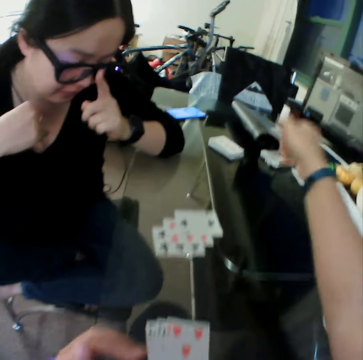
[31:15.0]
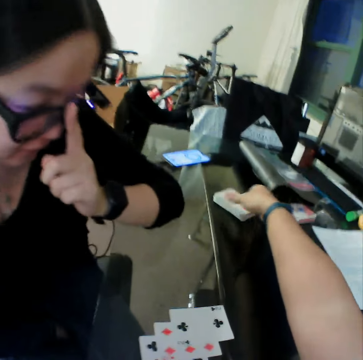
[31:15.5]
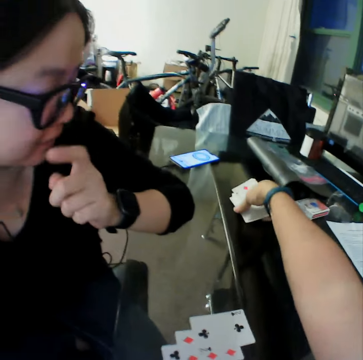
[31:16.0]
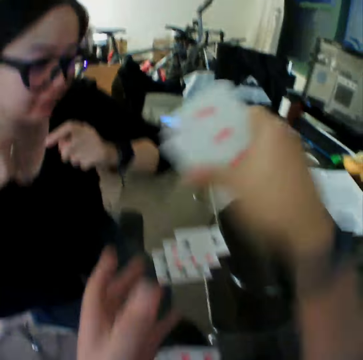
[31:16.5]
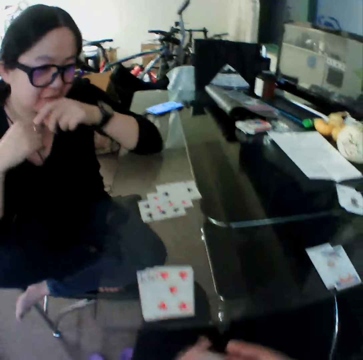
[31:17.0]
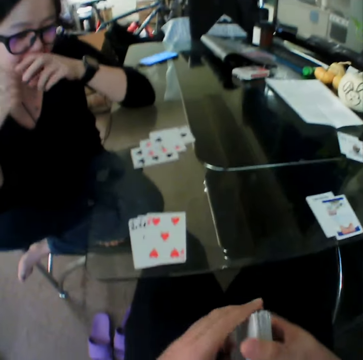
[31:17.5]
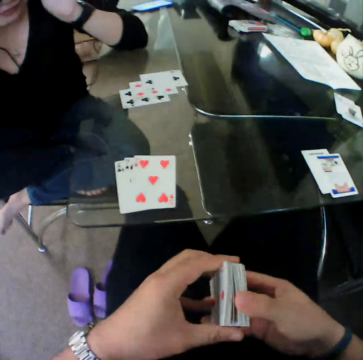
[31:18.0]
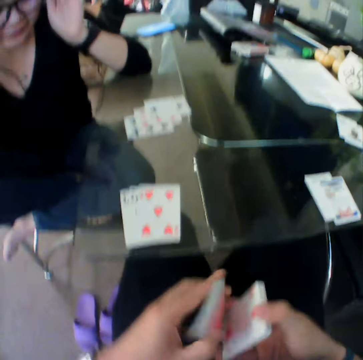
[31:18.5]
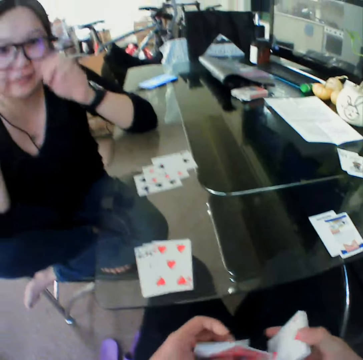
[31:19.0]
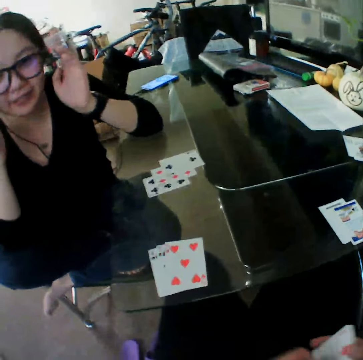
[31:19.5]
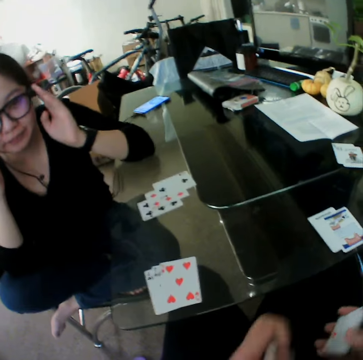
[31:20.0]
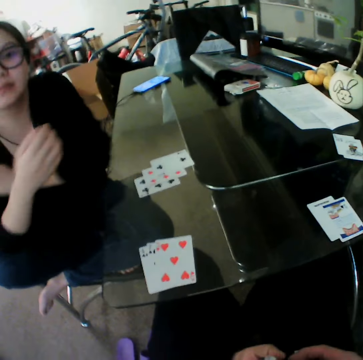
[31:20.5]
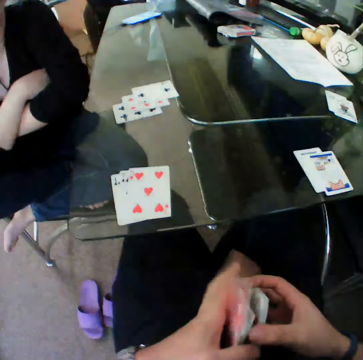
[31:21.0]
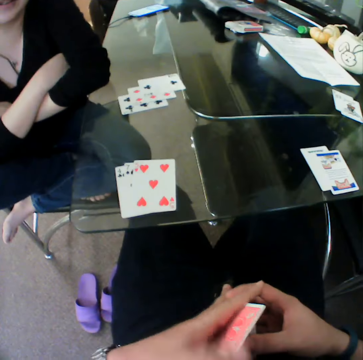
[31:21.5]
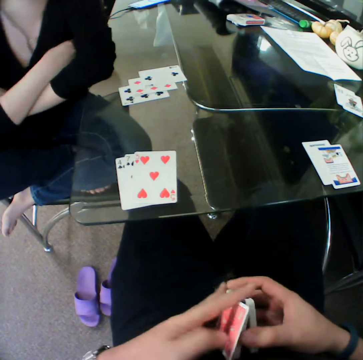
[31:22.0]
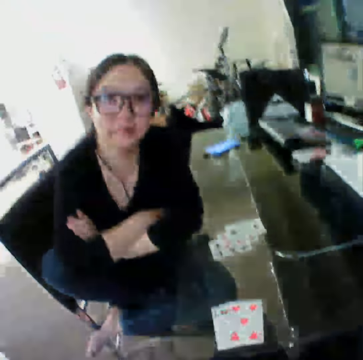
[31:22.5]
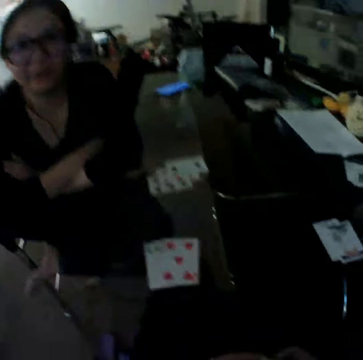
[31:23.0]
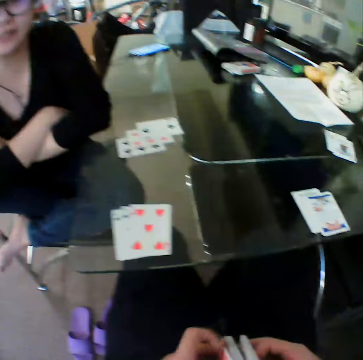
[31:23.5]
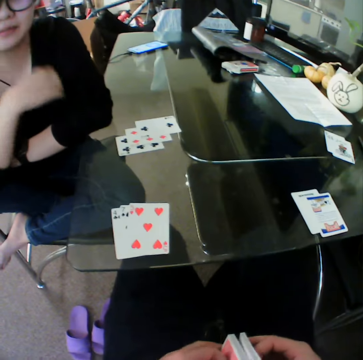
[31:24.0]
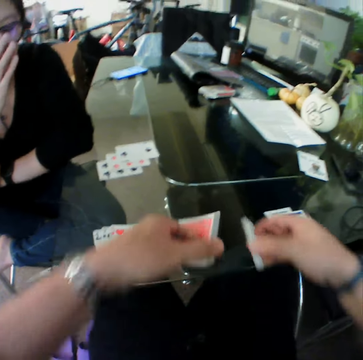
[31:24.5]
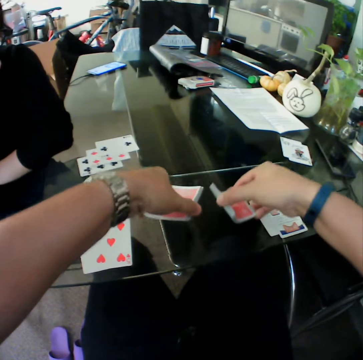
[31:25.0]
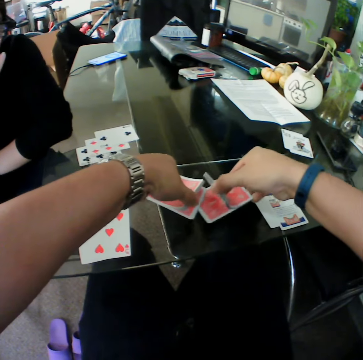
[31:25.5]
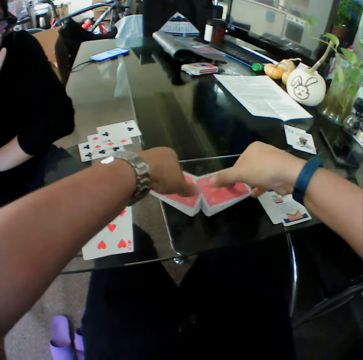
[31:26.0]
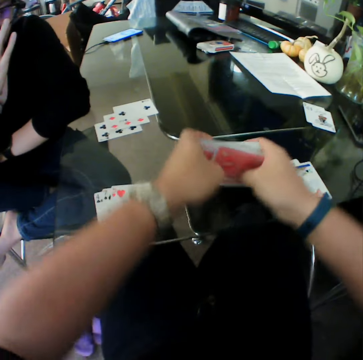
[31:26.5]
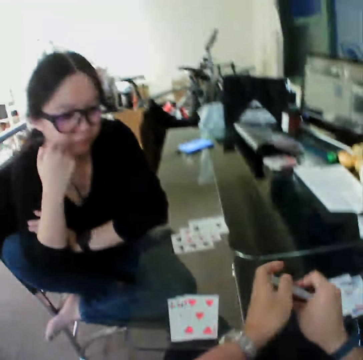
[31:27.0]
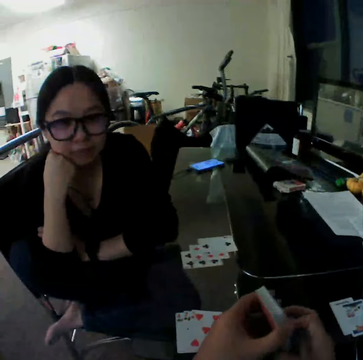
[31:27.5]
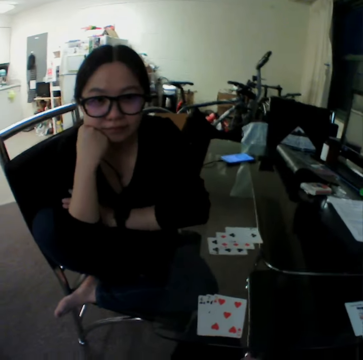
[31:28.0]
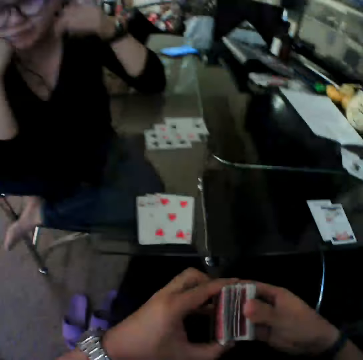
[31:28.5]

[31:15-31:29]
The camera wearer picks the stack of cards from the table with his right hand. He shuffles the cards in his hands. He shuffles the cards in his hands on the table.

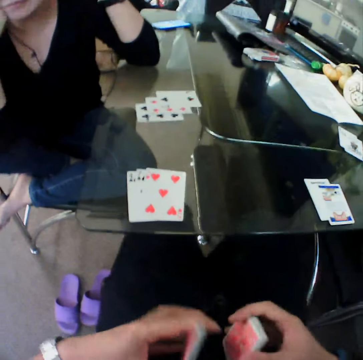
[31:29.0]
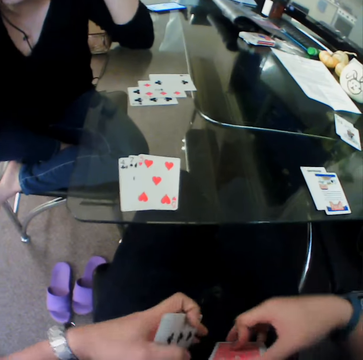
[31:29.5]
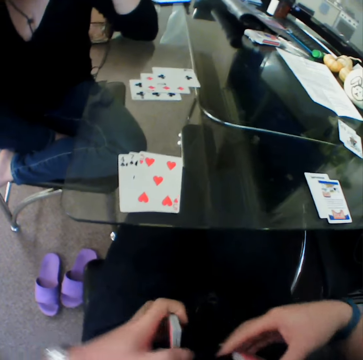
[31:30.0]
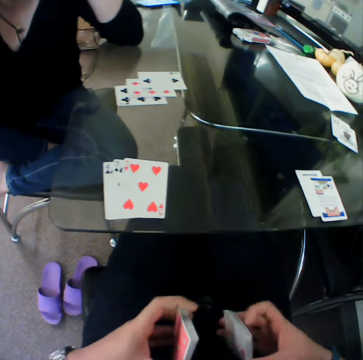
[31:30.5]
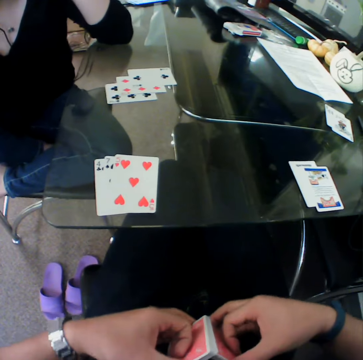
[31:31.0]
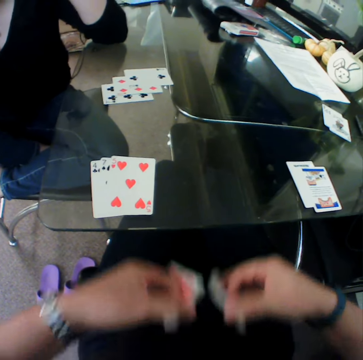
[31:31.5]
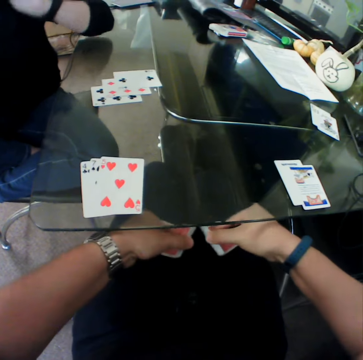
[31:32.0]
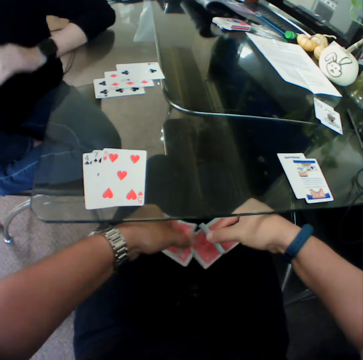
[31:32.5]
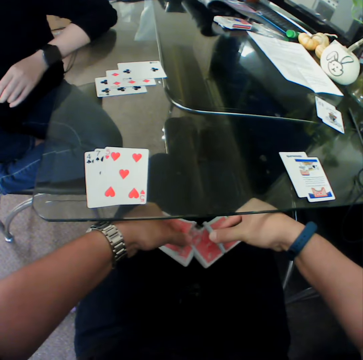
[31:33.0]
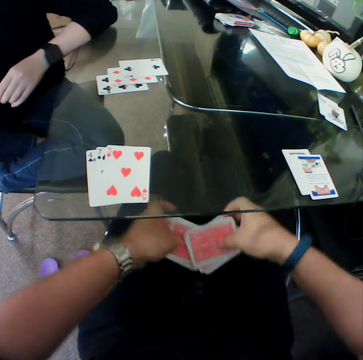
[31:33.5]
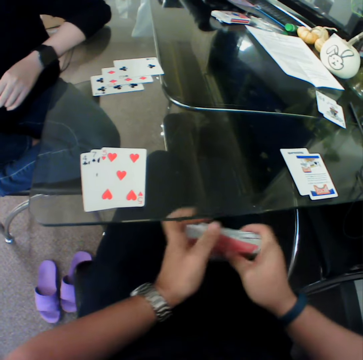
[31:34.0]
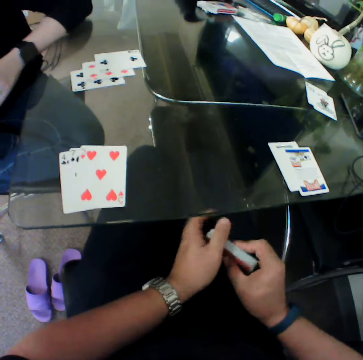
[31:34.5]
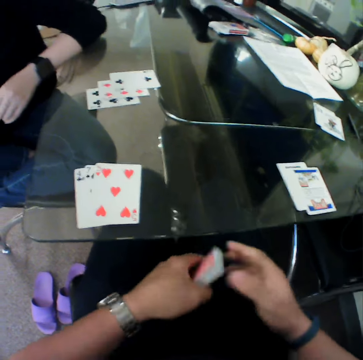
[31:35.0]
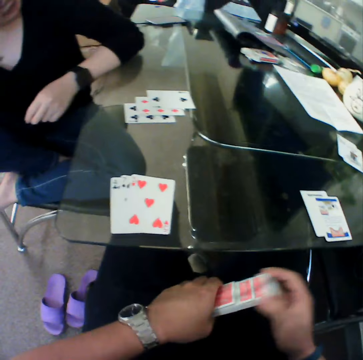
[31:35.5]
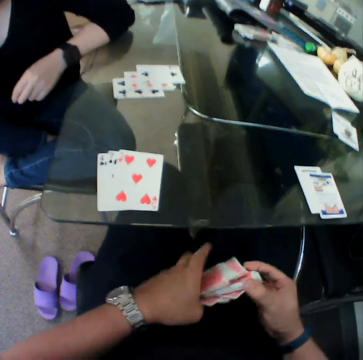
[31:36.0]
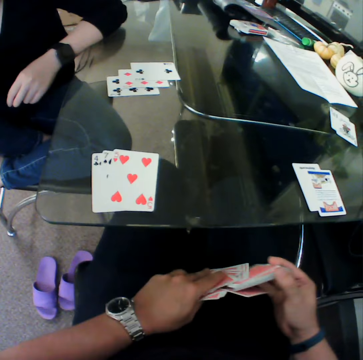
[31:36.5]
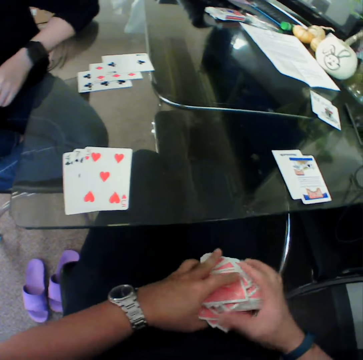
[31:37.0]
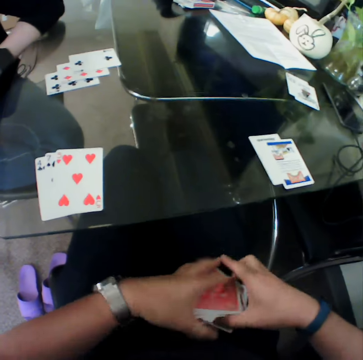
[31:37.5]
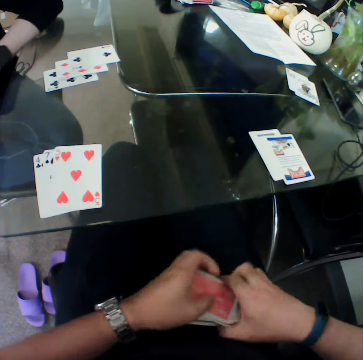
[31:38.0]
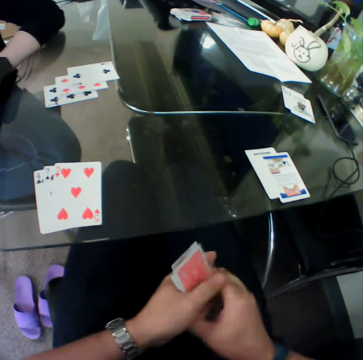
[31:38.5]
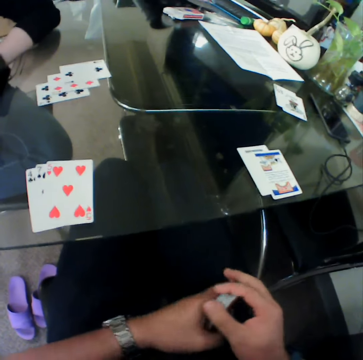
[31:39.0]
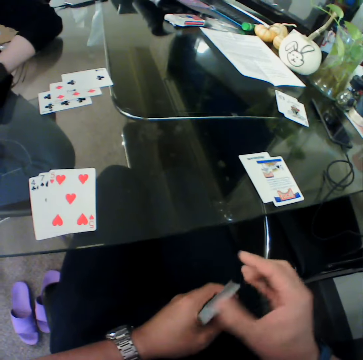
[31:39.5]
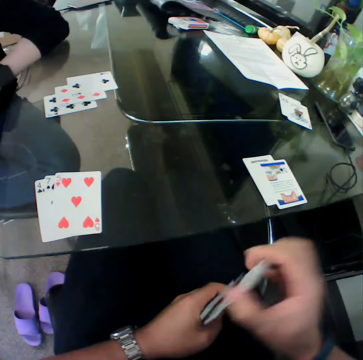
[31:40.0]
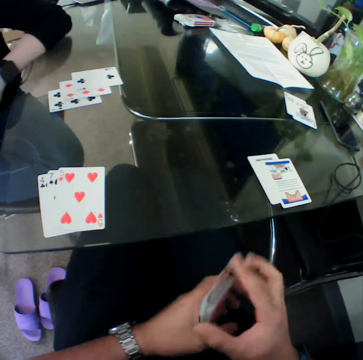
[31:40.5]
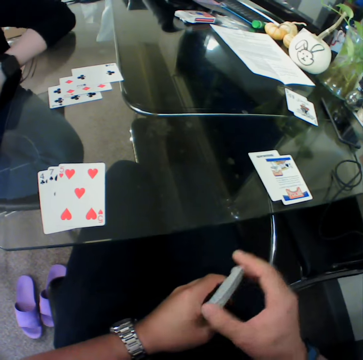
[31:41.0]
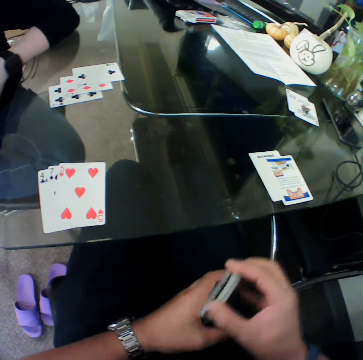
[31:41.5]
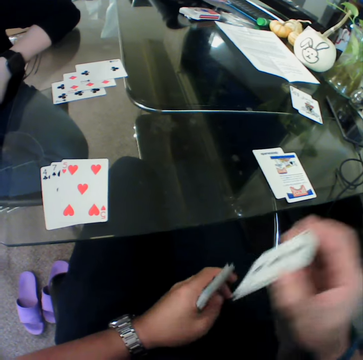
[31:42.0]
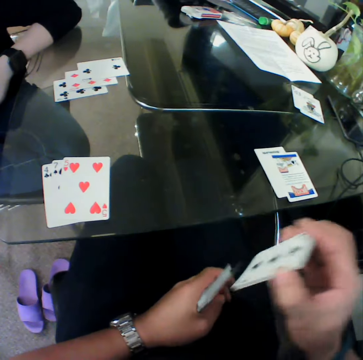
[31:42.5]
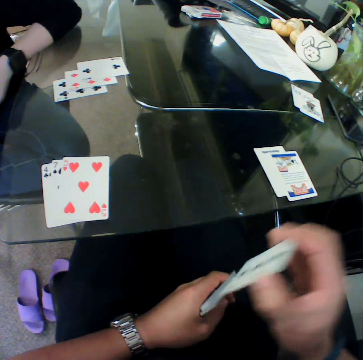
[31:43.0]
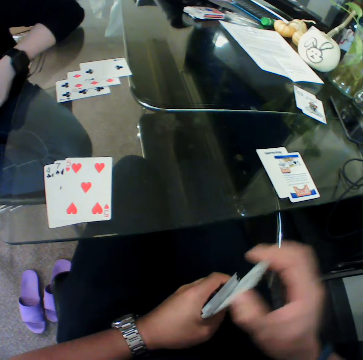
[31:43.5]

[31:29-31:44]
The camera wearer shuffles the cards in his hands on his lap. He shuffles the cards in his hands.

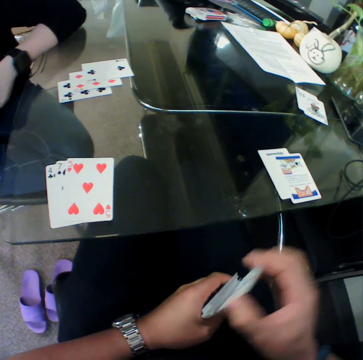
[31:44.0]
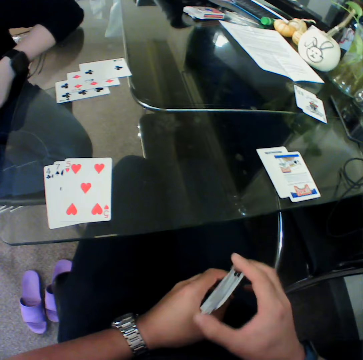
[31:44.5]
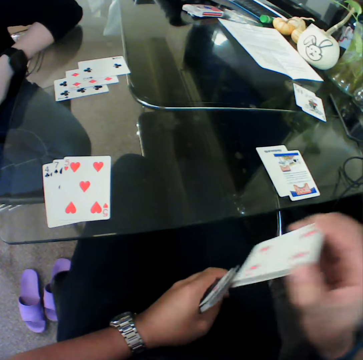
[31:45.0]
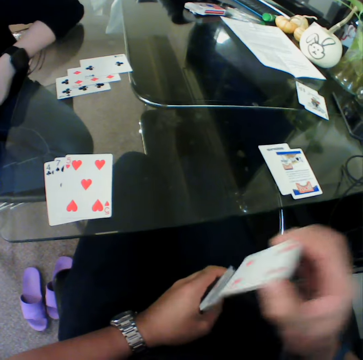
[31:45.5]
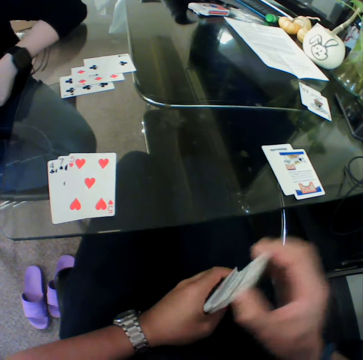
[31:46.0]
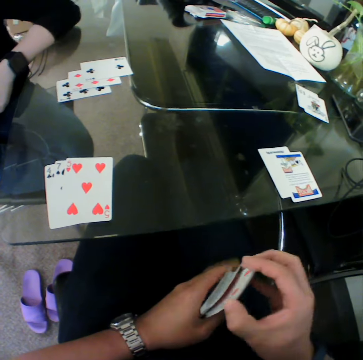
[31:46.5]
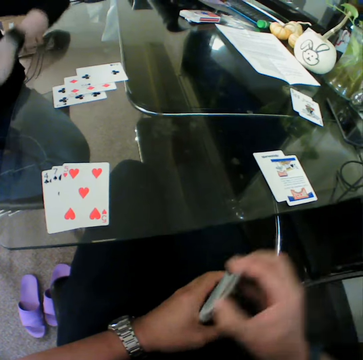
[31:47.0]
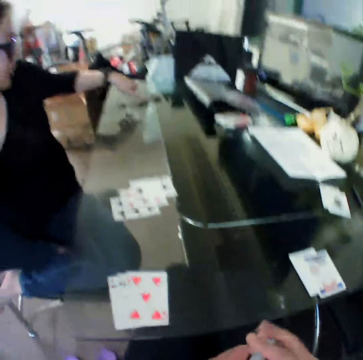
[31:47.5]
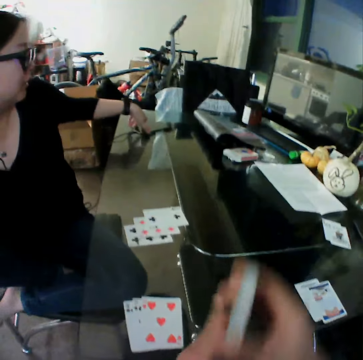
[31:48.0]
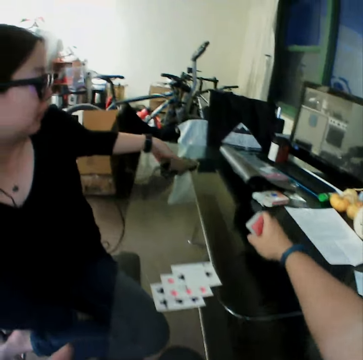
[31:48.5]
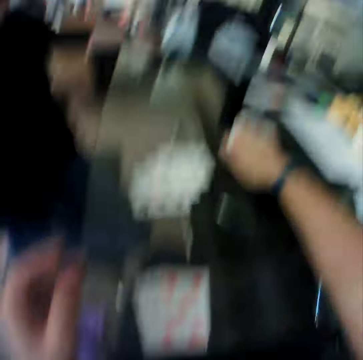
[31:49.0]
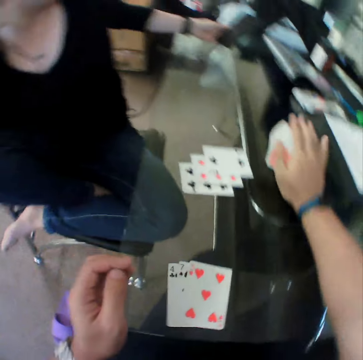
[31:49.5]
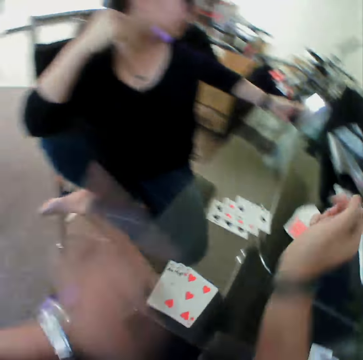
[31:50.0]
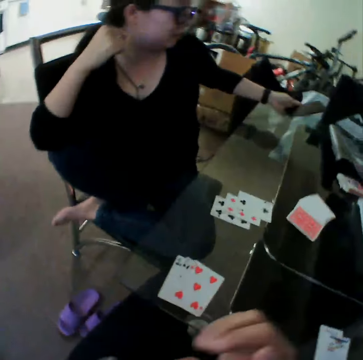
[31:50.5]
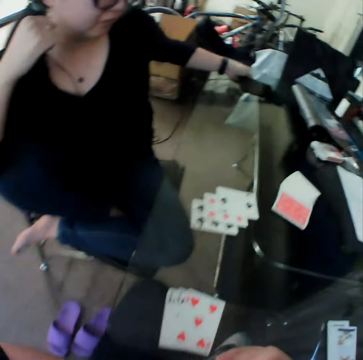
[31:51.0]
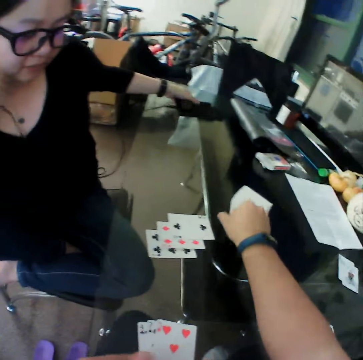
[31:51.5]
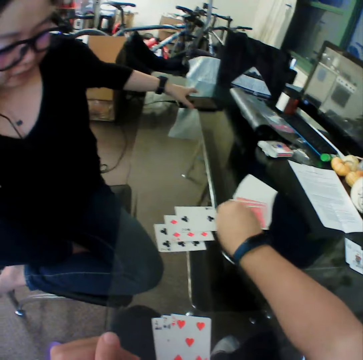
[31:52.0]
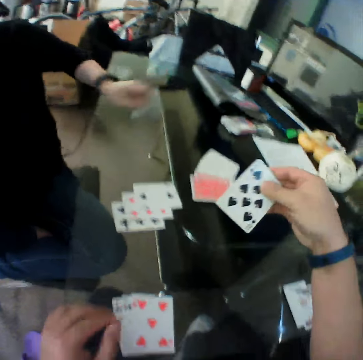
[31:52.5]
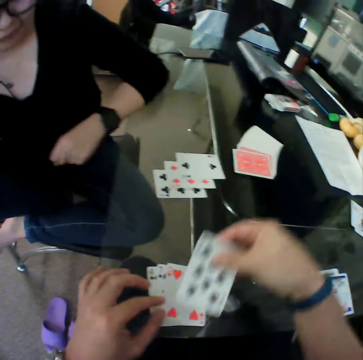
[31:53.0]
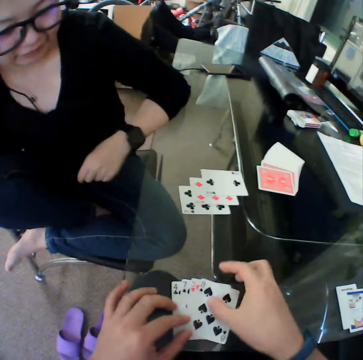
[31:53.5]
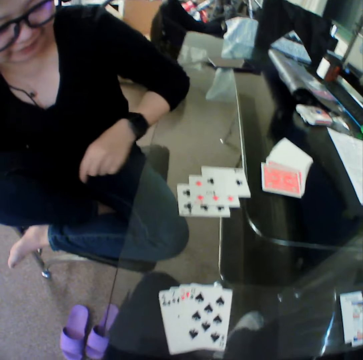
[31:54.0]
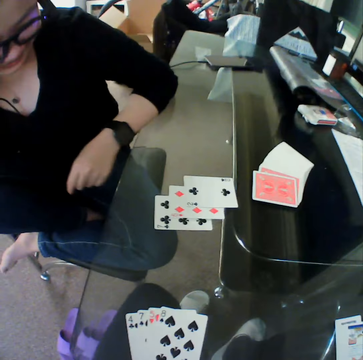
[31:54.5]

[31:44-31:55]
A woman picks up the phone. The camera wearer picks up the phone from the table with her left hand. He drops the cards in his hands on the table with his right hand. He drops the phone on the table with his left hand. The woman places the phone on the table. The camera wearer picks up the card. He moves the card from the stack of cards on the table towards him with his right hand. He places the card on the table.
